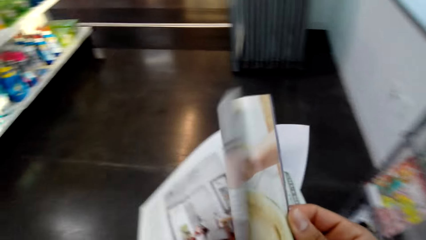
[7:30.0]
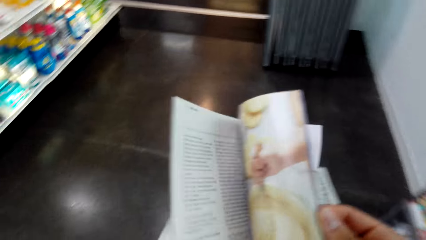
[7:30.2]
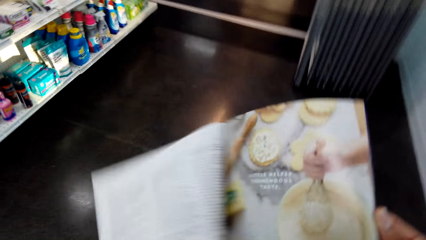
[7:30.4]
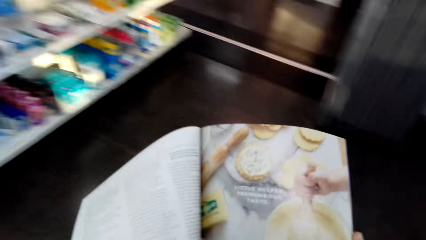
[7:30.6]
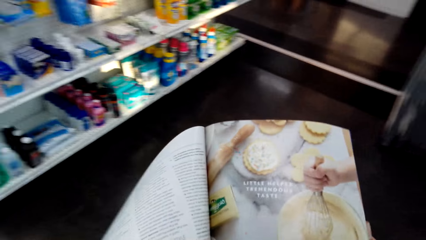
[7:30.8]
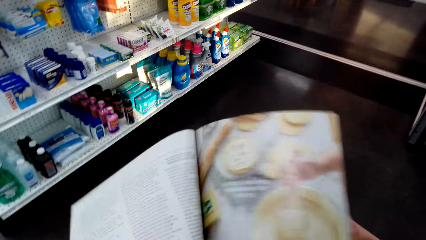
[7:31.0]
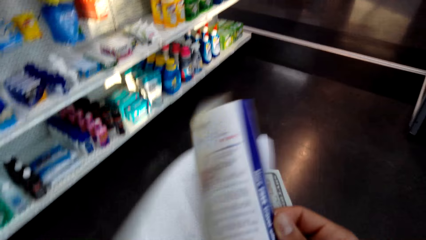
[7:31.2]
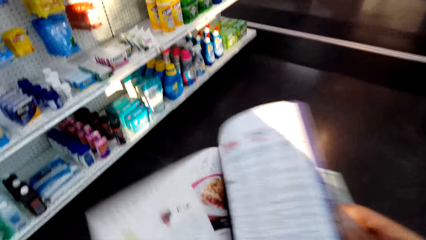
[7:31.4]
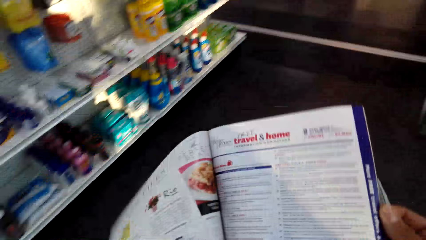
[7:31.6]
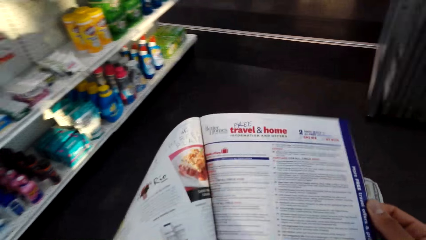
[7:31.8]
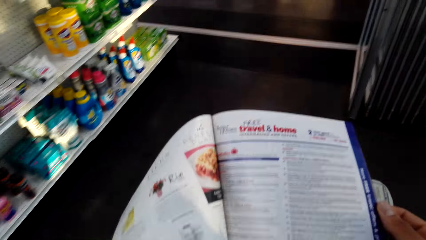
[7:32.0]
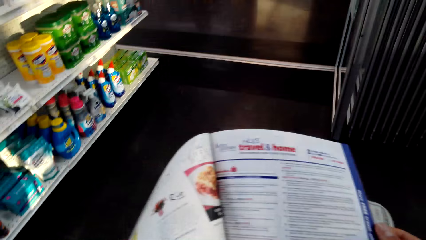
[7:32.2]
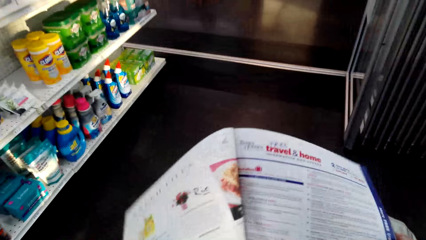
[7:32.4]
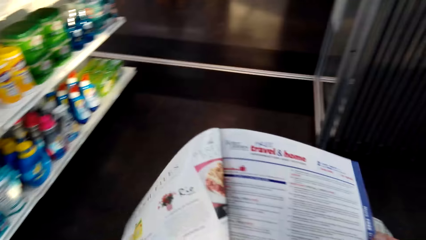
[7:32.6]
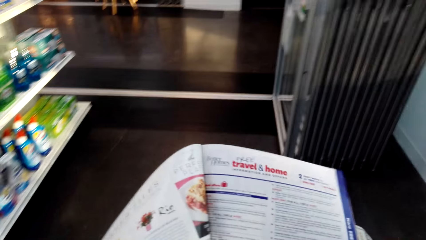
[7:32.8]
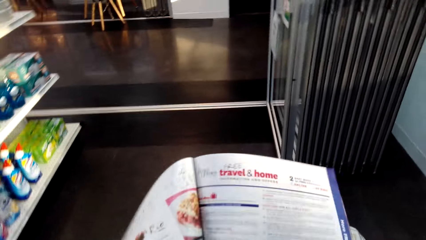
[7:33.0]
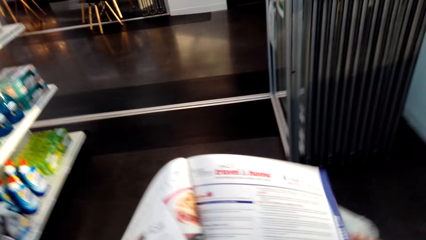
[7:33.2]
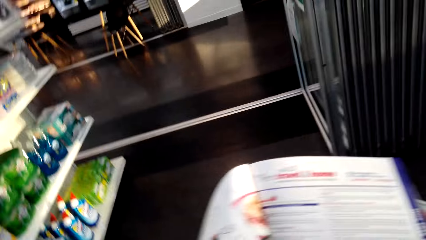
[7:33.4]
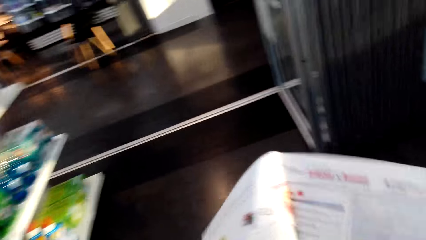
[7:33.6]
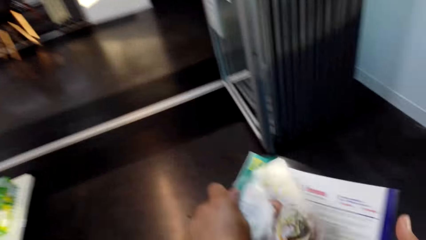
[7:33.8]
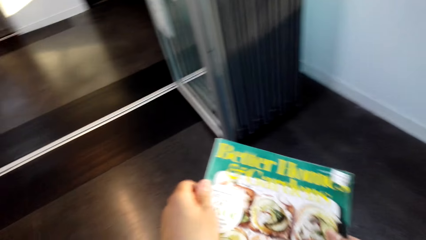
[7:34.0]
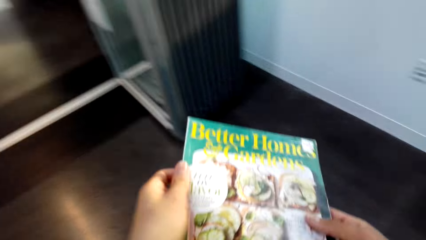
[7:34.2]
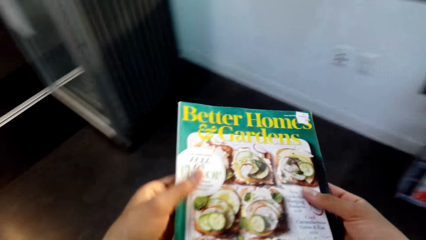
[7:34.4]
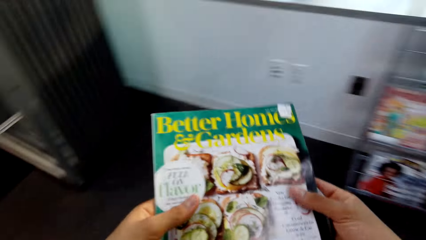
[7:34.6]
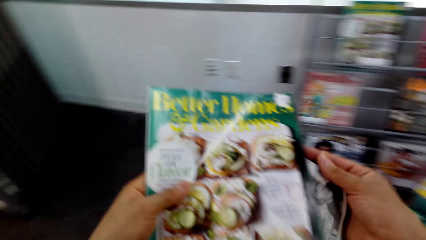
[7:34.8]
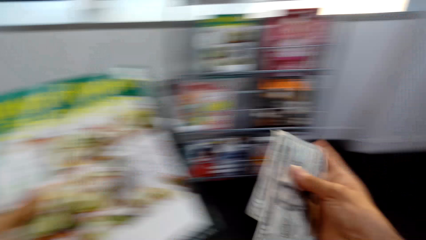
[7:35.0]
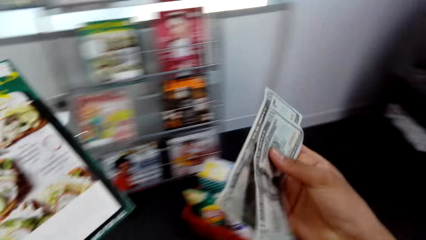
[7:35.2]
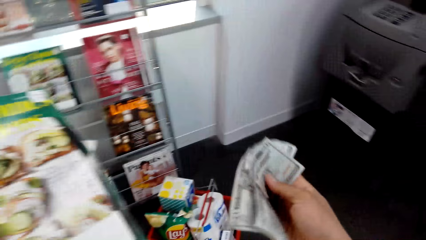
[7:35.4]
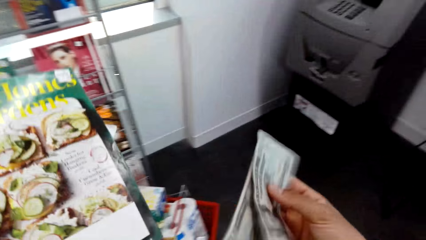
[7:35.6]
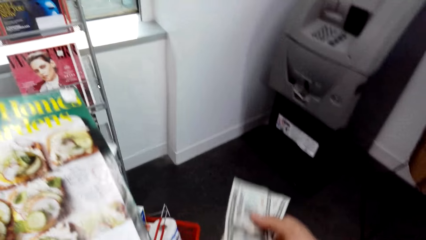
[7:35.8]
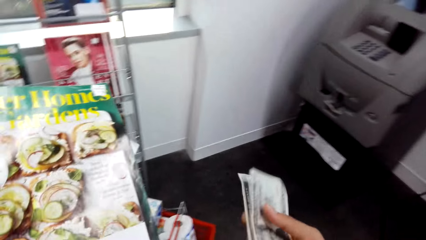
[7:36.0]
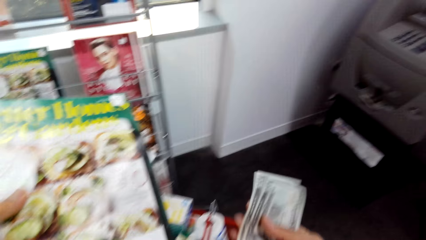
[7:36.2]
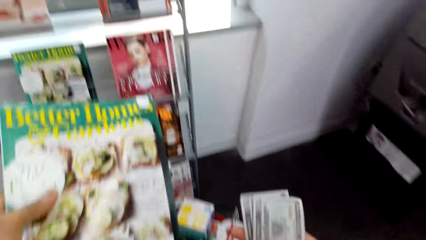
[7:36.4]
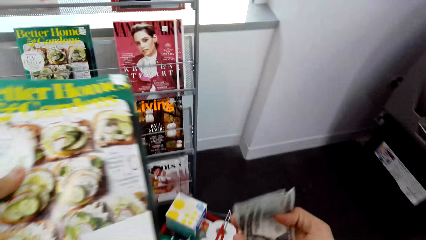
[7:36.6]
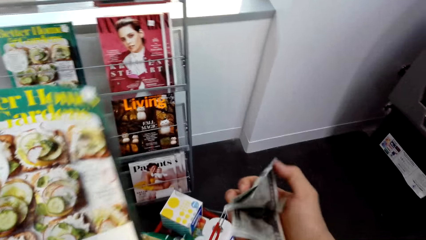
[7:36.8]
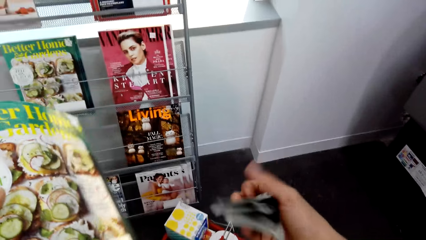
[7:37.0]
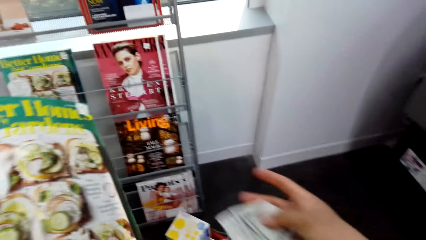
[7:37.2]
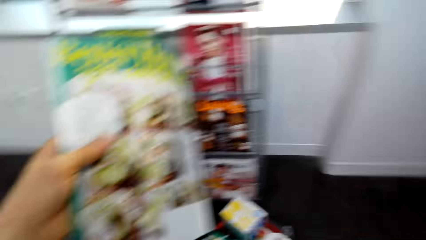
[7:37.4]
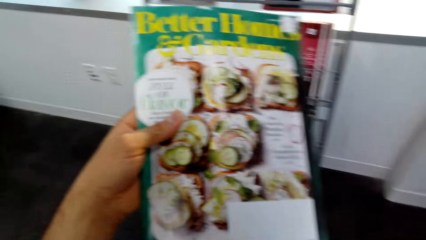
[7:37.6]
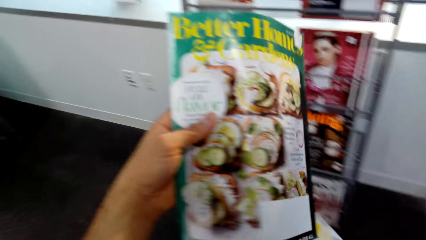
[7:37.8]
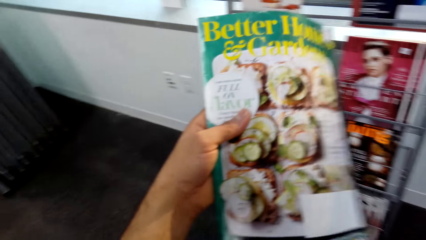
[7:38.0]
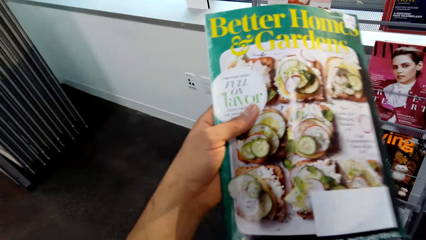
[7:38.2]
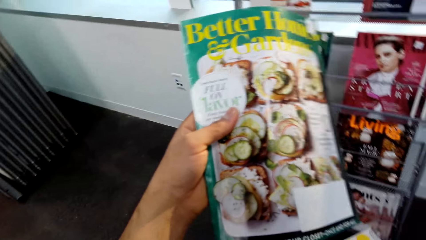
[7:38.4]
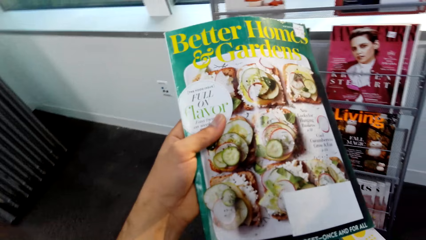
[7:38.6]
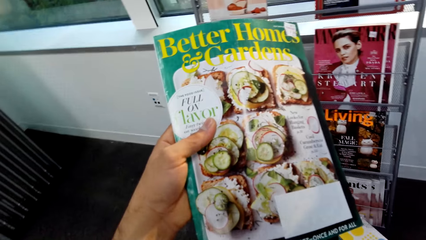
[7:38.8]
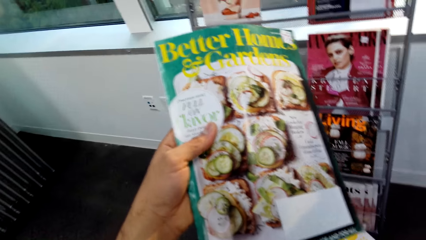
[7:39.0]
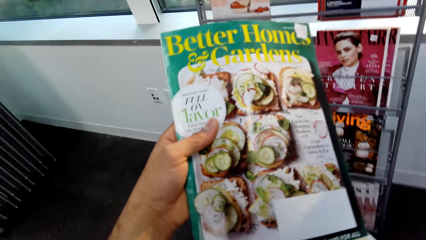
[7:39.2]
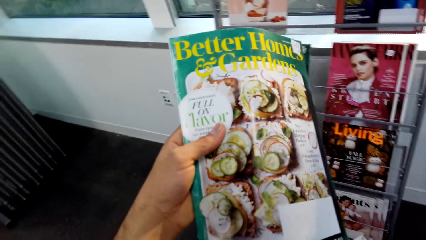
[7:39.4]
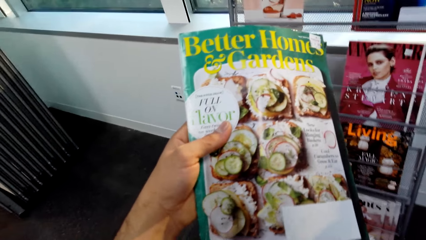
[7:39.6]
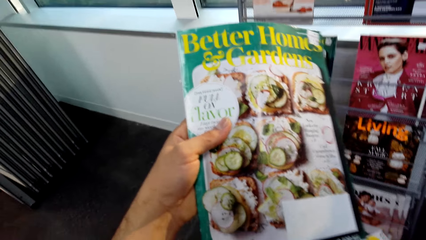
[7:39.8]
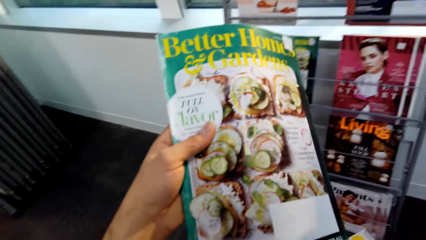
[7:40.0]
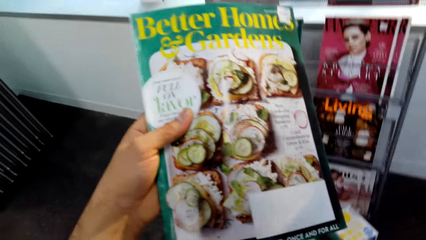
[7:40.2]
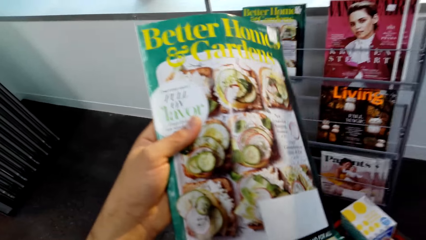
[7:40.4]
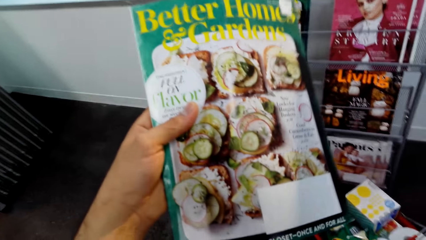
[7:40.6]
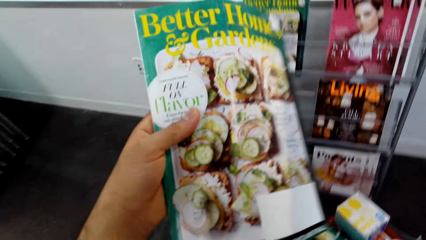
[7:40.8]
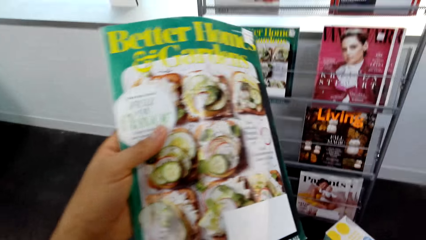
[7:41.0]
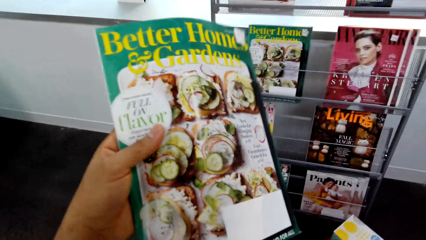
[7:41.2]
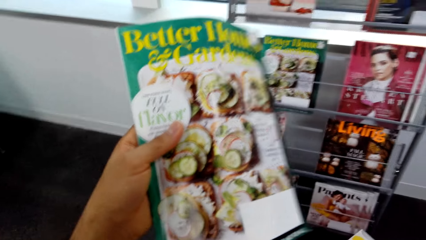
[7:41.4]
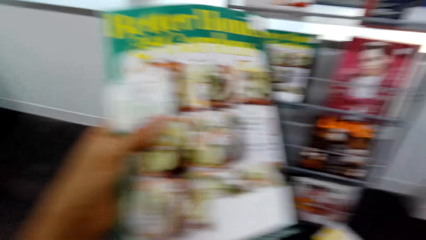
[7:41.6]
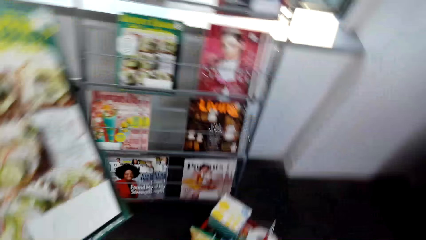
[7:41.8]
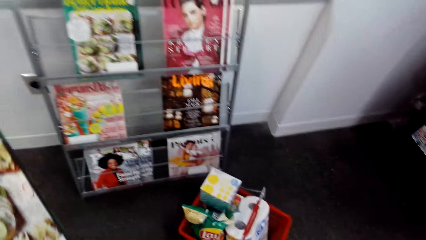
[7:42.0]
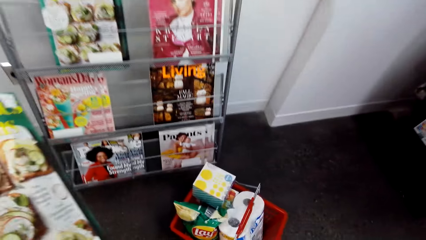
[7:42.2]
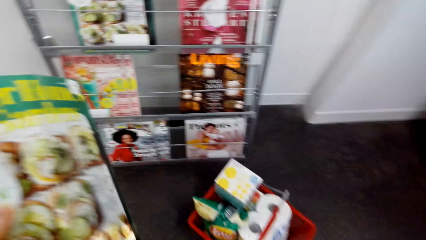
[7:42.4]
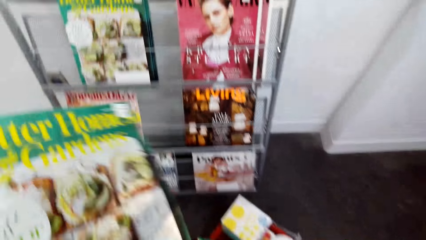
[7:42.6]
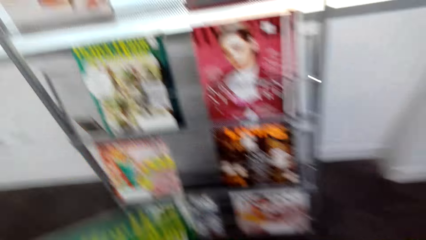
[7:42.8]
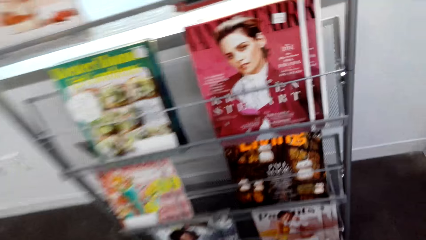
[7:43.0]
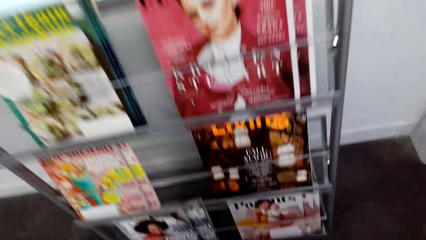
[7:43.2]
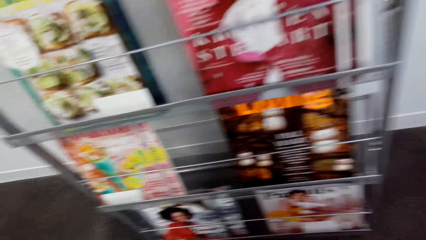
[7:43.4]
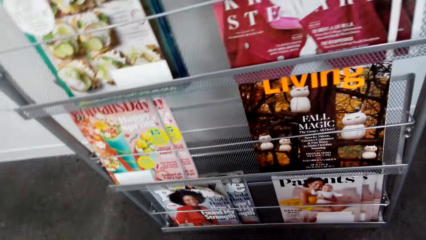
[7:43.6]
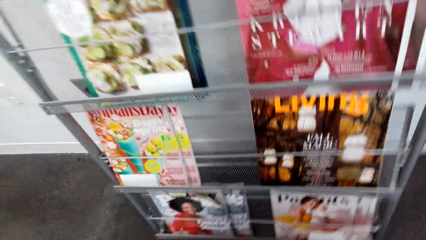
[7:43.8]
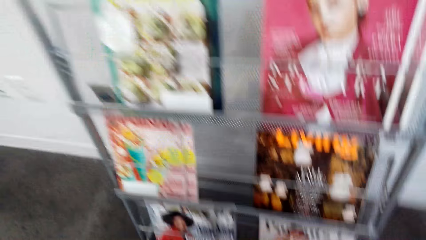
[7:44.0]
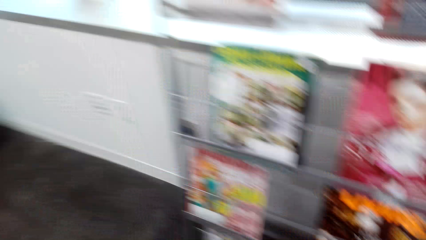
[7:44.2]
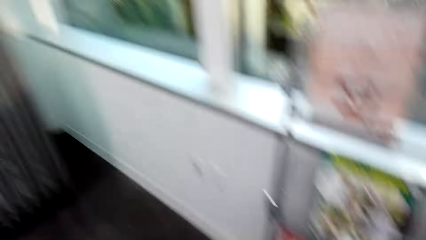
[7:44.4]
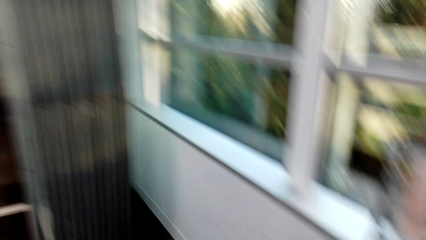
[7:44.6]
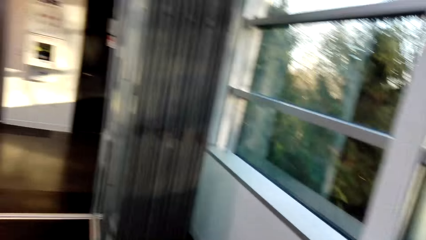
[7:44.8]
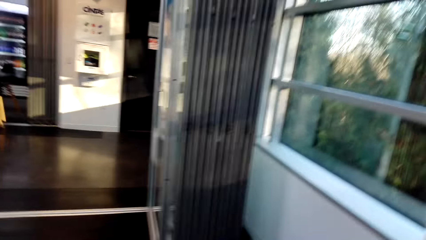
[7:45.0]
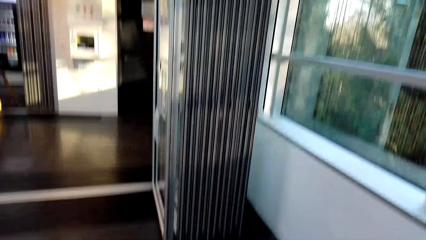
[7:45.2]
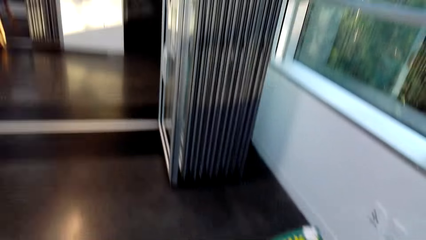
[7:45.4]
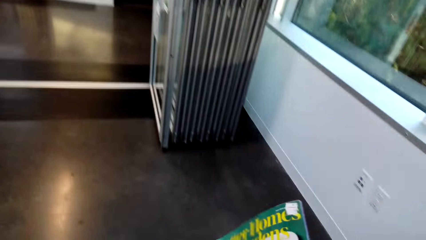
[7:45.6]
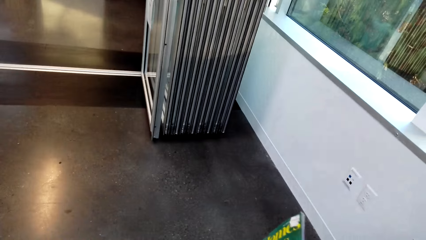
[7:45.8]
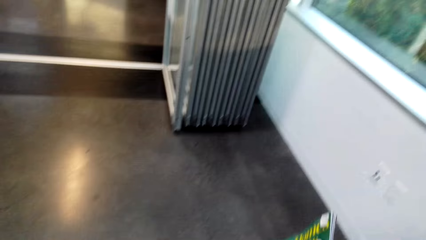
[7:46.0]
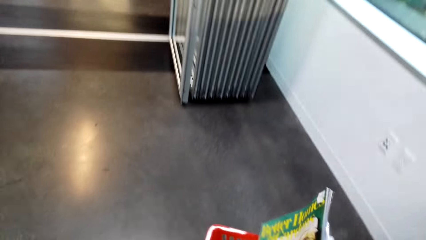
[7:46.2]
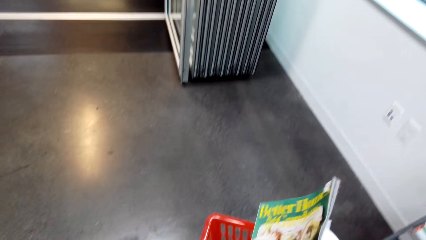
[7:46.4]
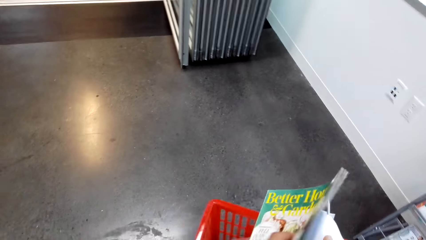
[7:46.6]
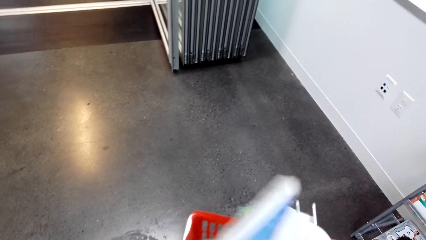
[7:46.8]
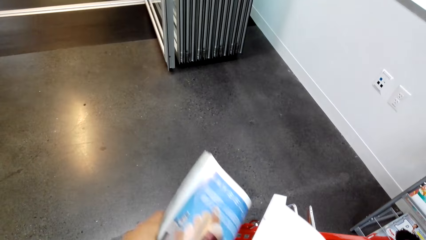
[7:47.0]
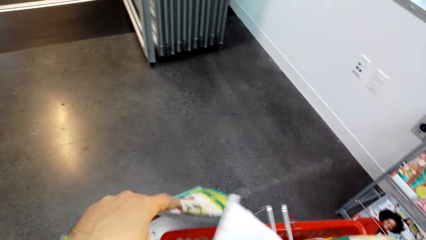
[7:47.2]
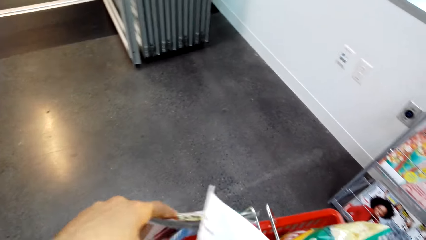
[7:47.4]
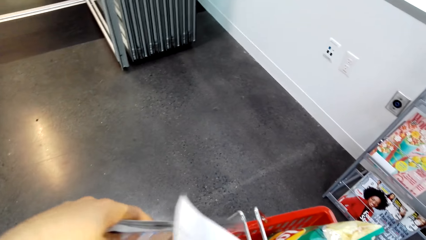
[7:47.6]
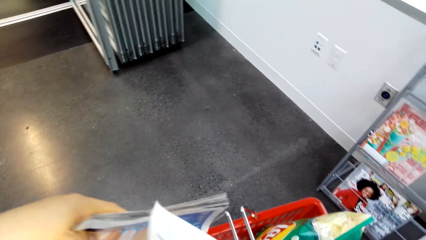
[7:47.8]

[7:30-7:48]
The camera wearer opens the page of the book. They open the page of the book again. They read the book. They close the book. They look at the book. They hold the money with the right hand. They fold the money with the right hand. They look at the book. They look at the books on the shelf. They move around. They look at the book.
